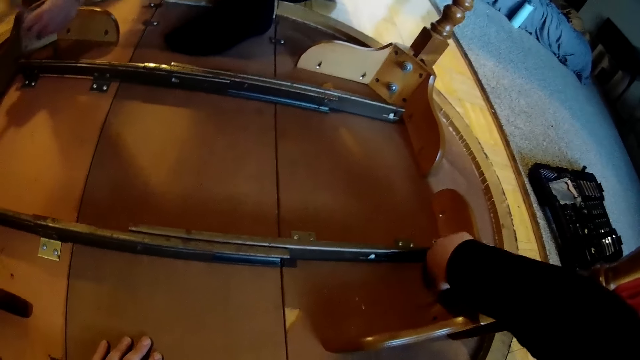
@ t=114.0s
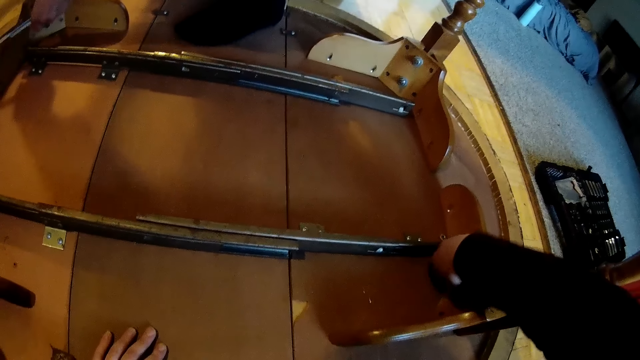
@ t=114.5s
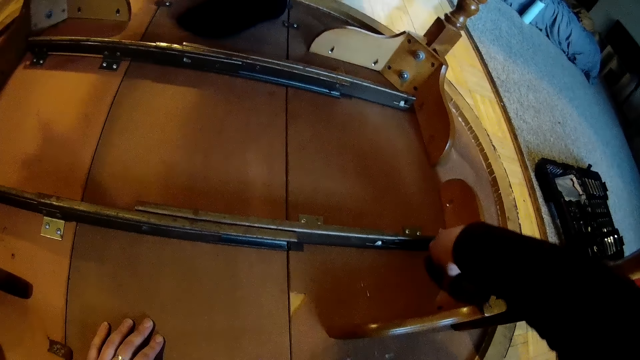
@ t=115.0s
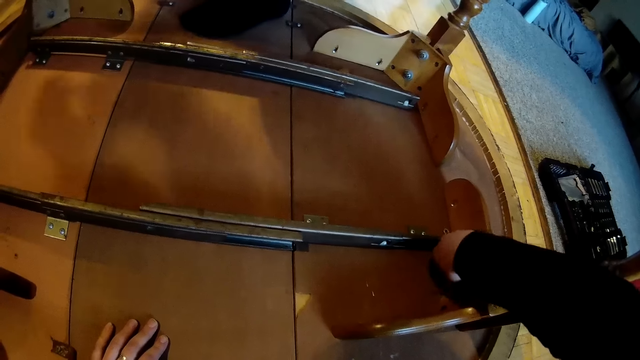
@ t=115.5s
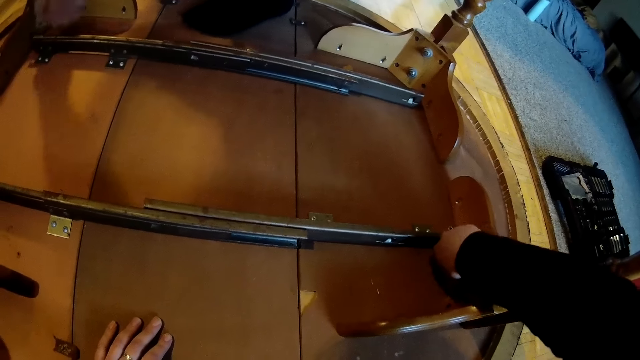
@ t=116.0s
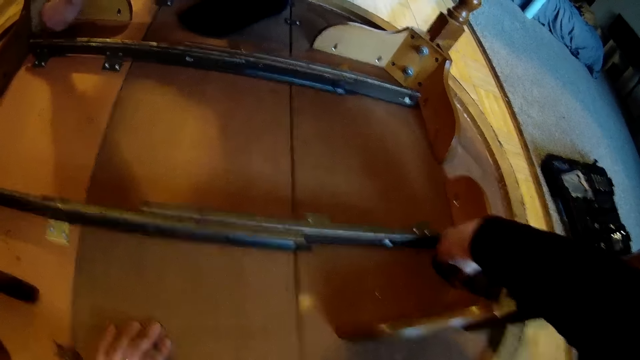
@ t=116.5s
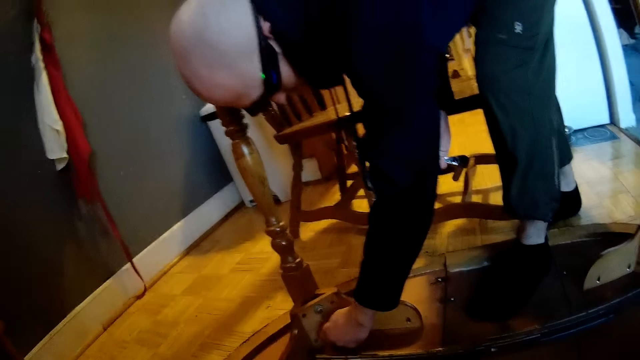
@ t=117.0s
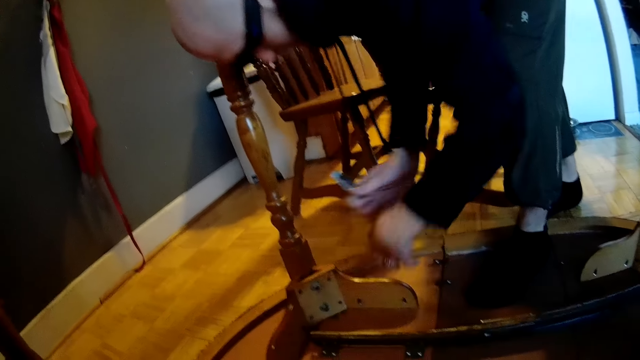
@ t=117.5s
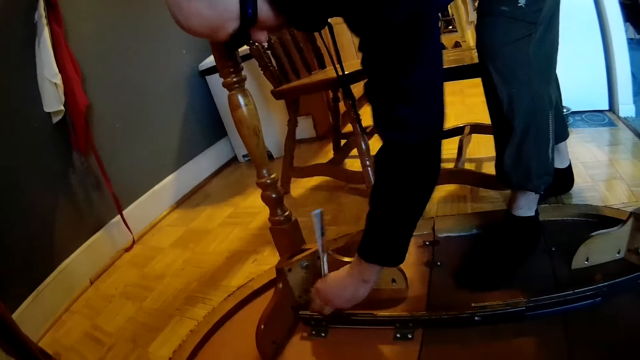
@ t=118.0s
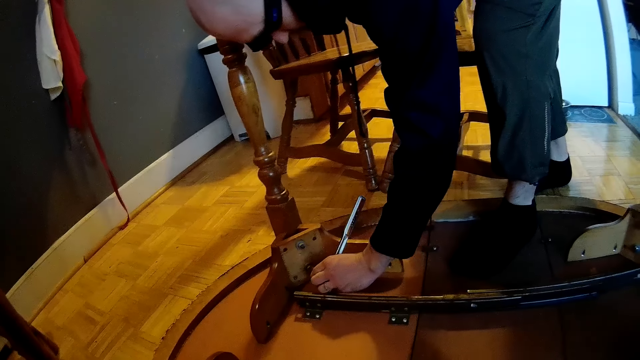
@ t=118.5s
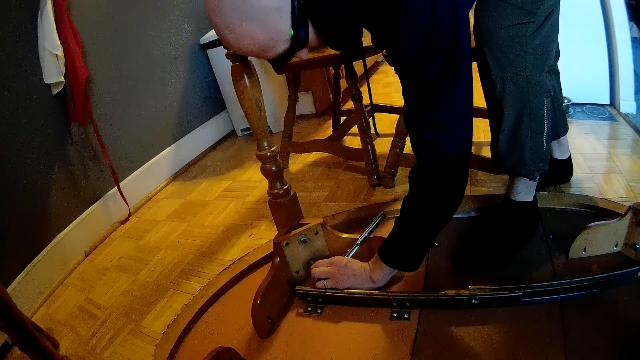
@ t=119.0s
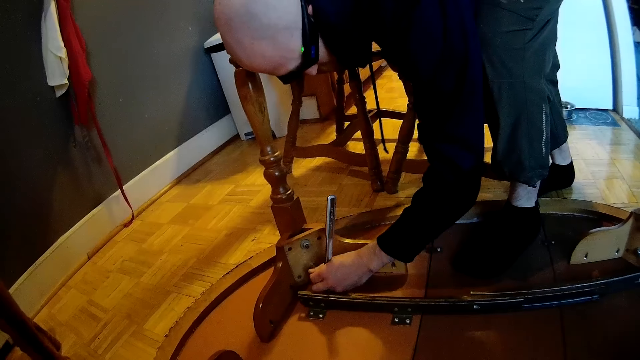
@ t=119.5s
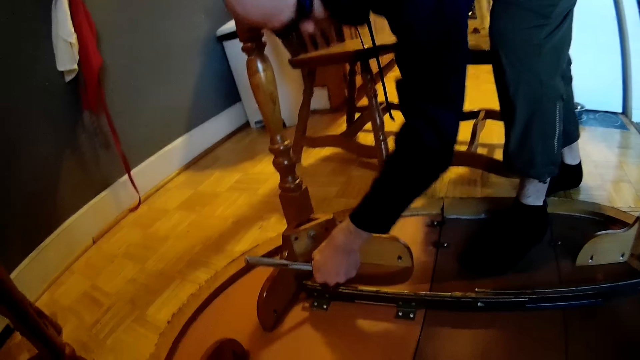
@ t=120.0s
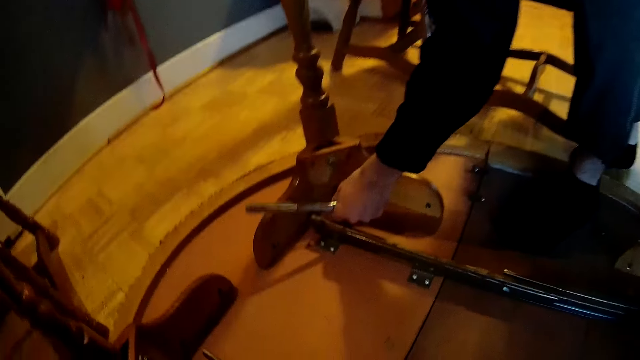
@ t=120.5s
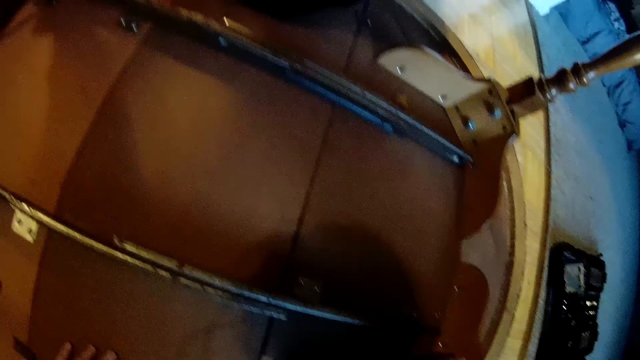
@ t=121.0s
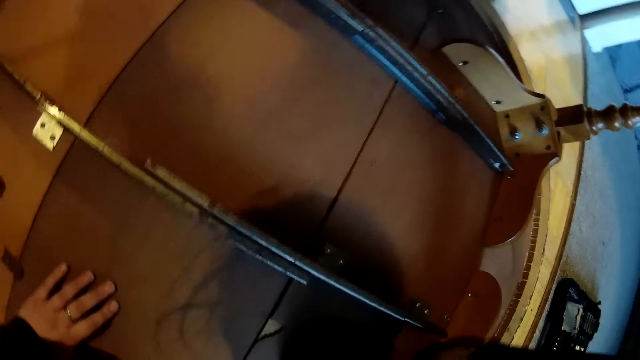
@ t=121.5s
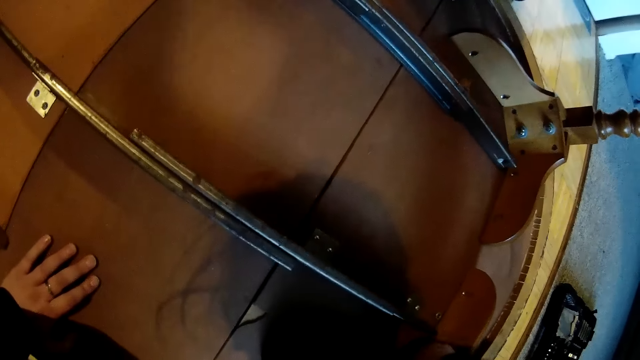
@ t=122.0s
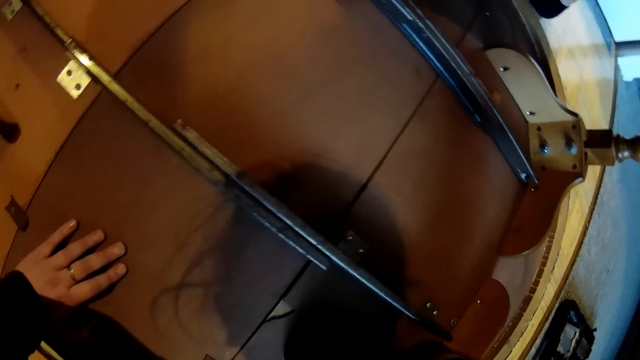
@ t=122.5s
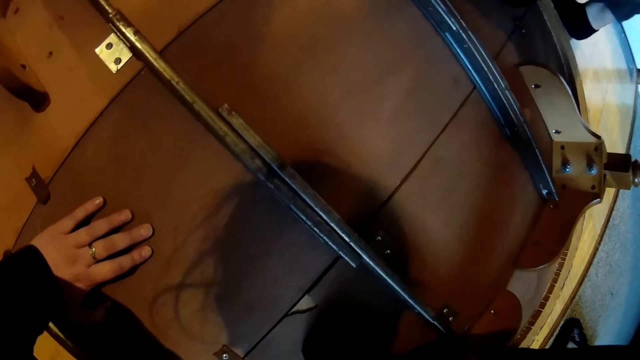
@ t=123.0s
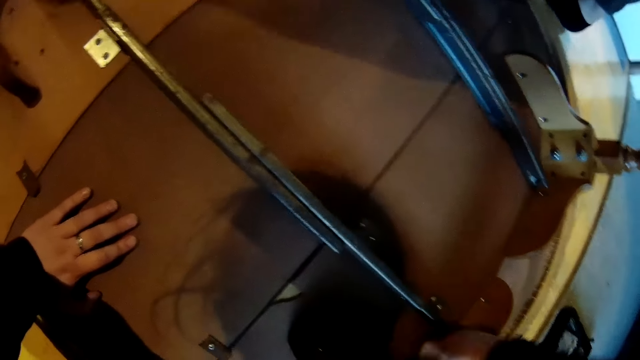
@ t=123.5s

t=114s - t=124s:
A man steps on the table. The man unfastens a nut on the table. The man turns the wrench in his left hand on a leg of the table. The man takes the wrench in his left hand off the leg of the table. The camera wearer unfastens the nut with her hand. The man turns a bolt on the table with his left hand and takes his left hand off the bolt on the table. The man passes the wrench from his right hand to his left hand. The man turns the wrench in his left hand on the leg of the table. The man unfastens the nut on the table. The camera wearer turns the bolt on the table with her right hand.

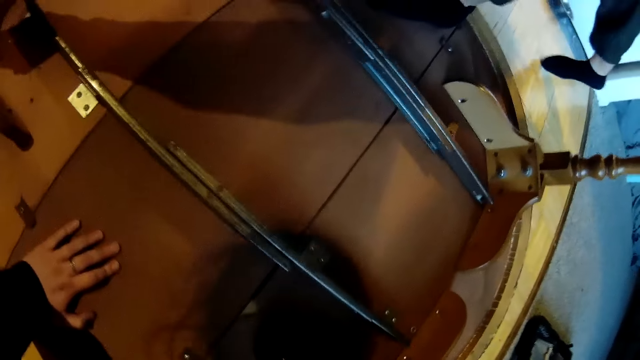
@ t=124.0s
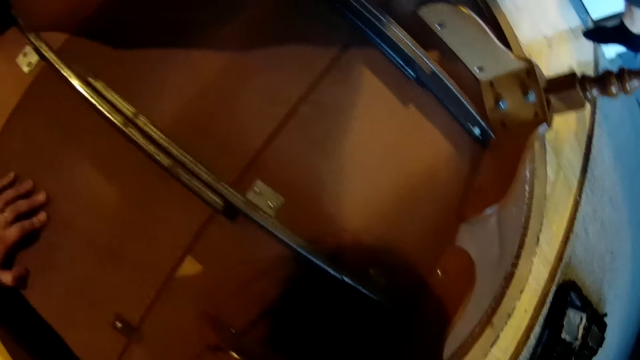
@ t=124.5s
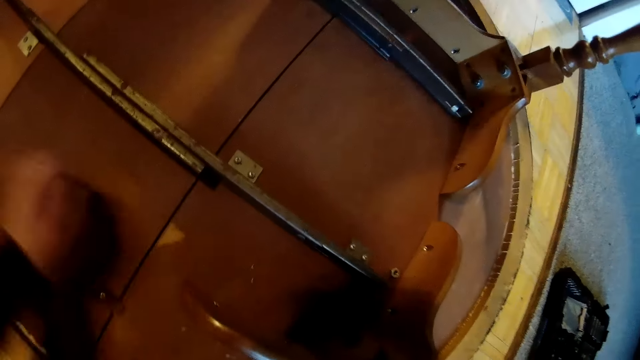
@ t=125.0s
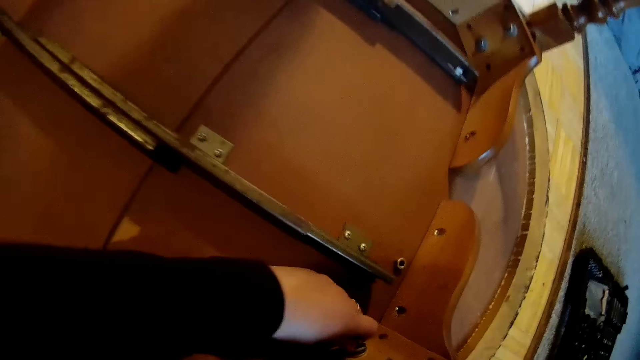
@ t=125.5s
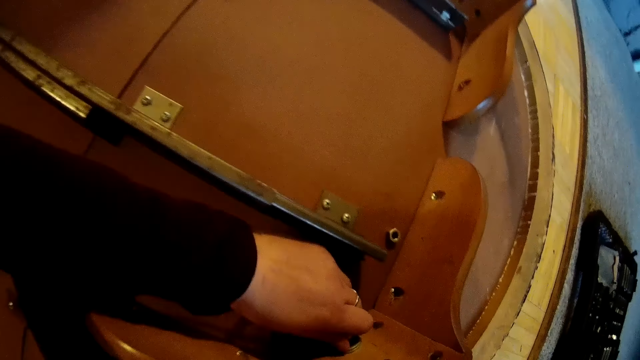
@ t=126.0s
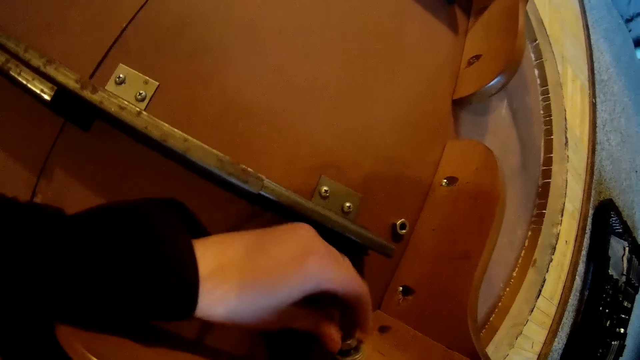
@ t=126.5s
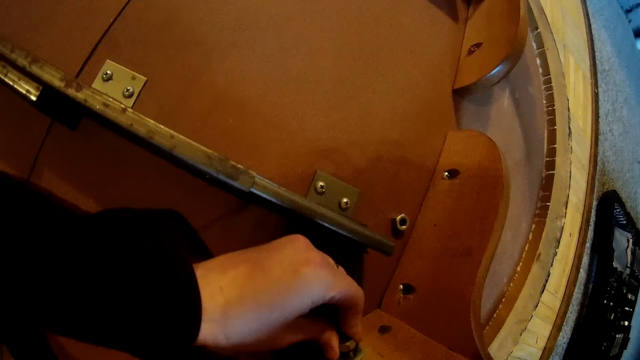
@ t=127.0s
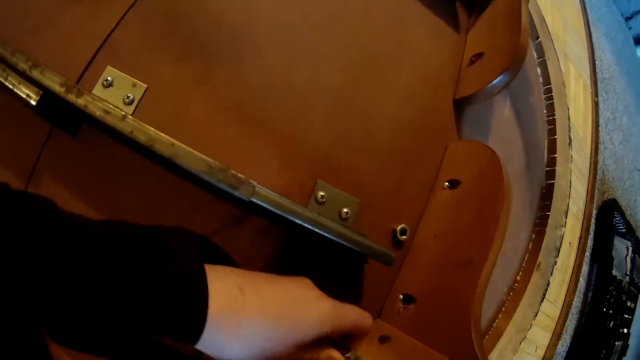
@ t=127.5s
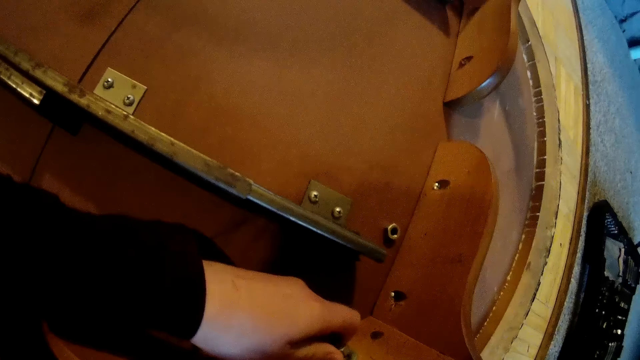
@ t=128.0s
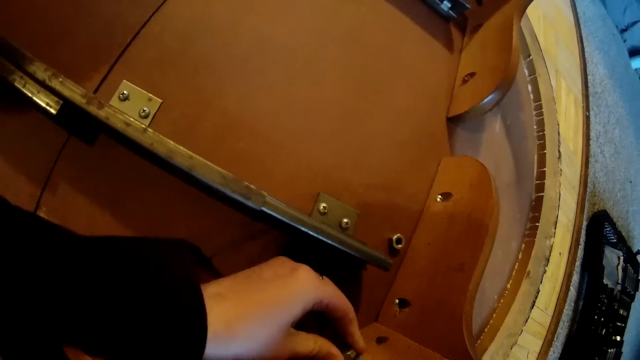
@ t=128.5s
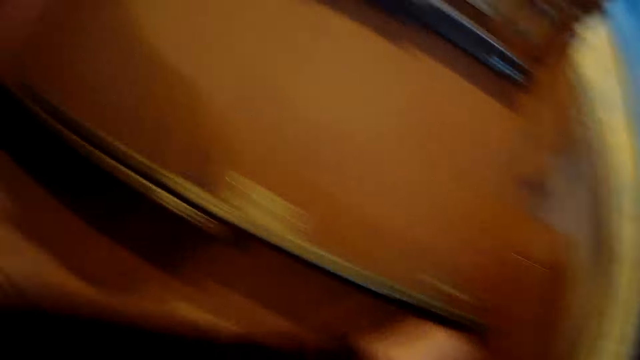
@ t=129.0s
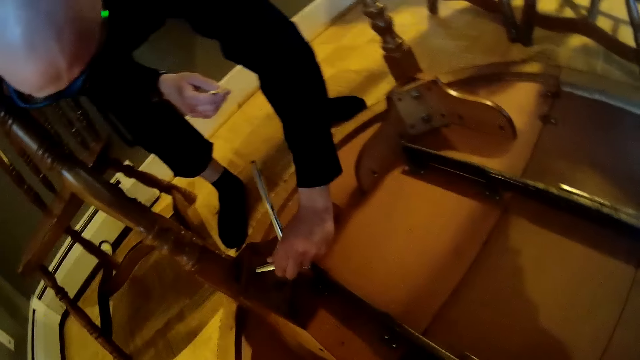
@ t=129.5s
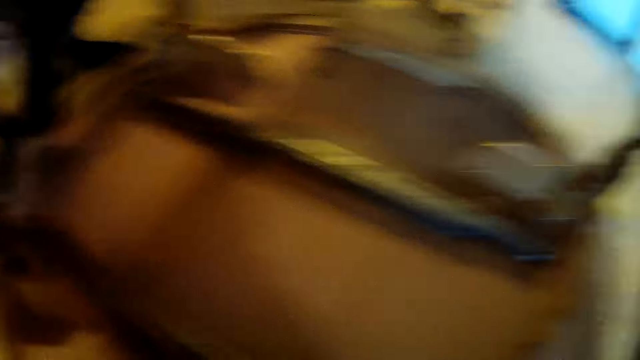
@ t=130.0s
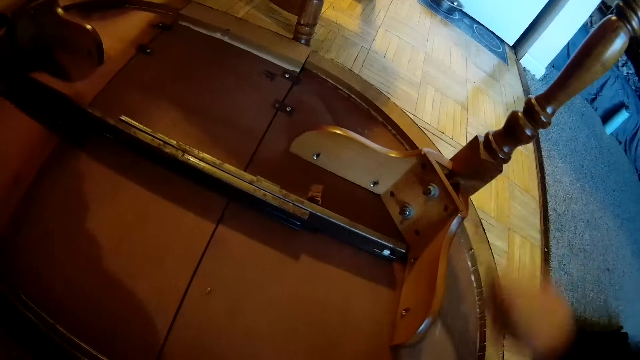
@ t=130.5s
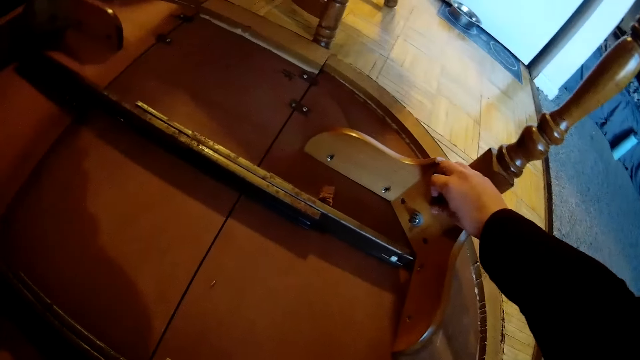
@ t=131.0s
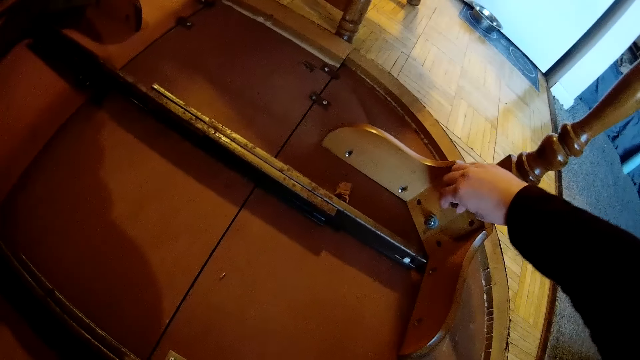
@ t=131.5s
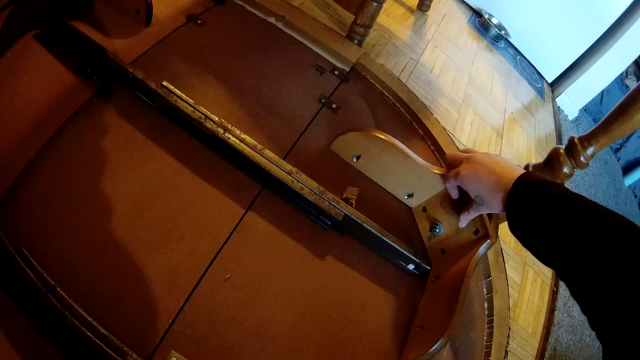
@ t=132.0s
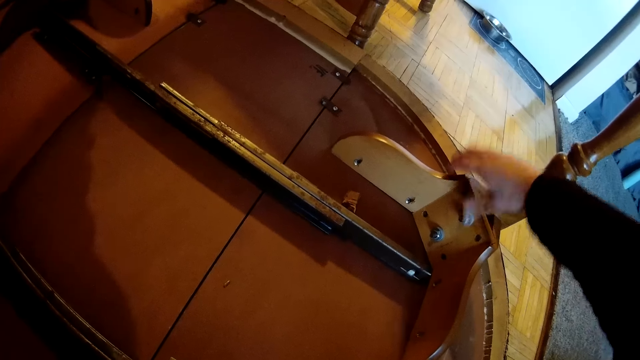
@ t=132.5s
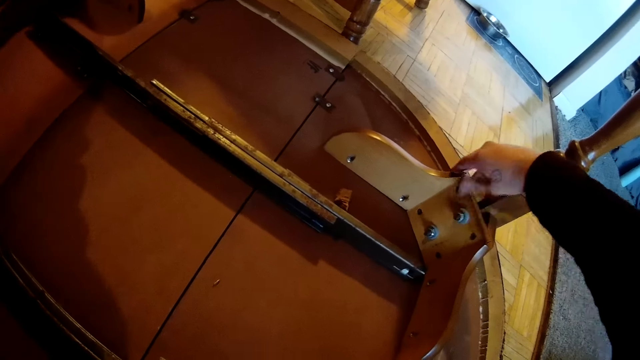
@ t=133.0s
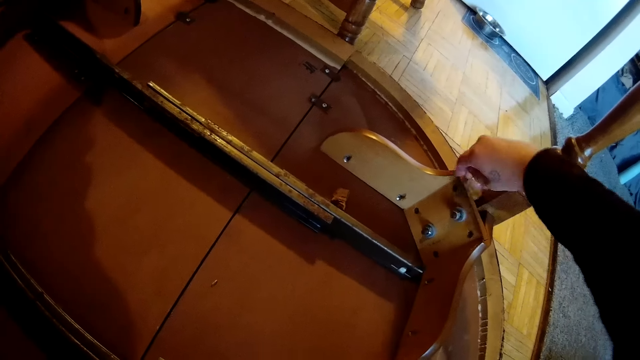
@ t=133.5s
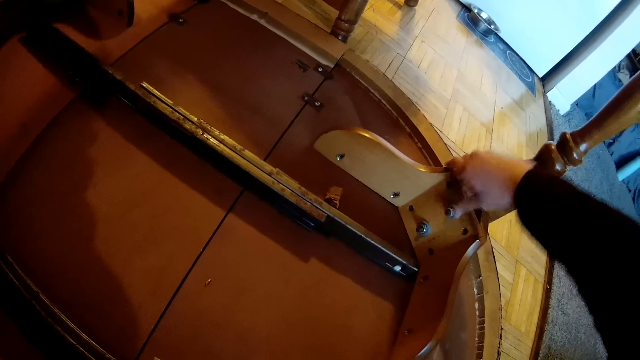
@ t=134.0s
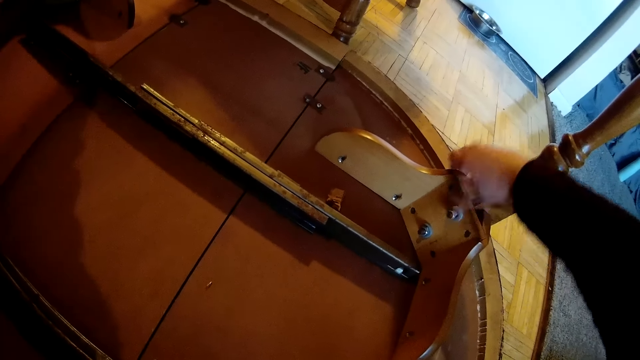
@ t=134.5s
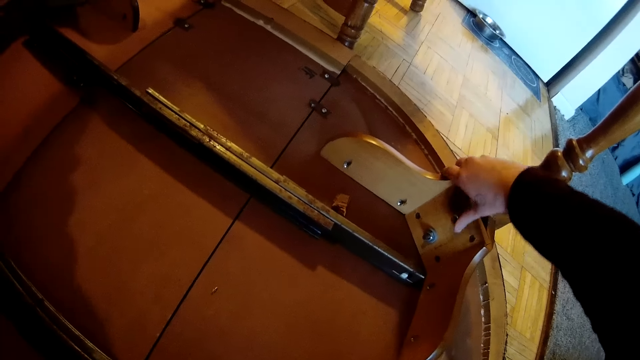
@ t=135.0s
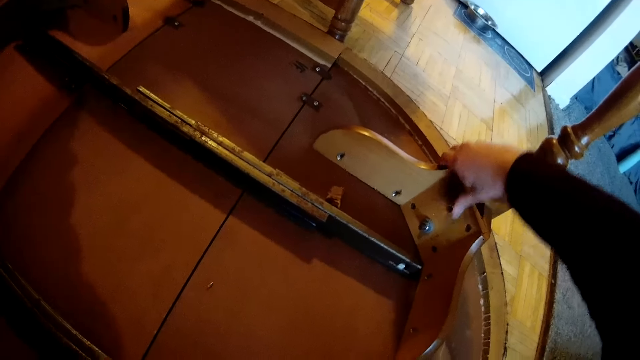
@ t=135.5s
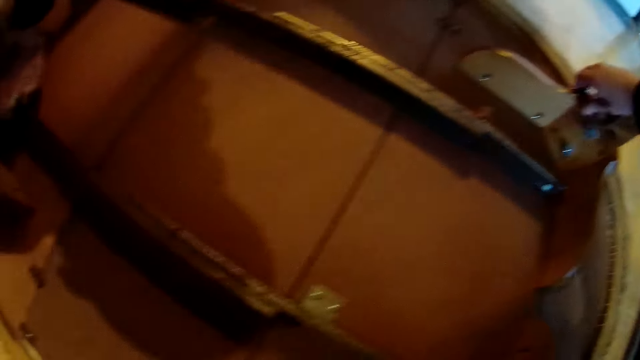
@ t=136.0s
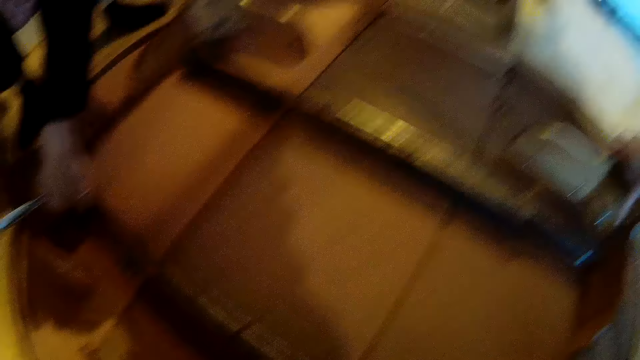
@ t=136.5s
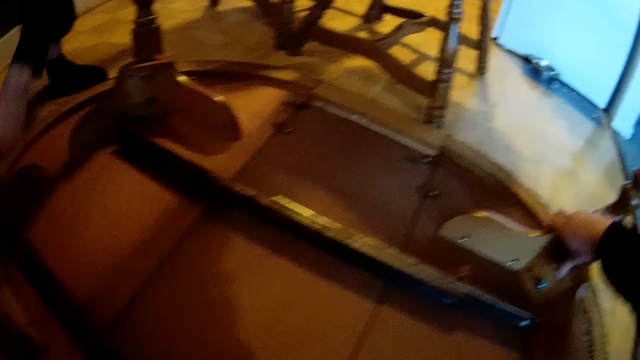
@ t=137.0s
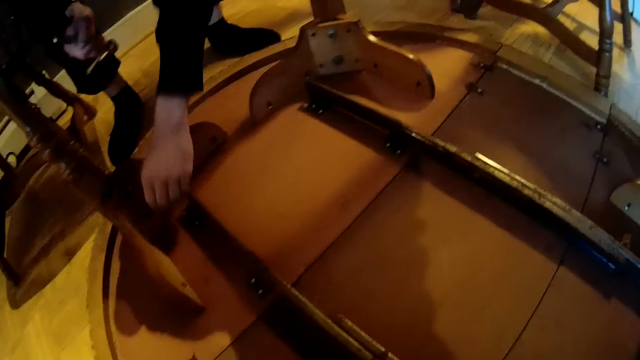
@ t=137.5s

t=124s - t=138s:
The camera wearer takes her left hand off the table. She turns a bolt on the table with her left hand. She unfastens a nut with her hand. She interacts with a man in the dining. The man turns the wrench in his left hand on the leg of the table. The camera wearer turns a screw on the table with her right hand. The man unfastens the nut on the table. The man takes the wrench in his left hand off the leg of the table.
